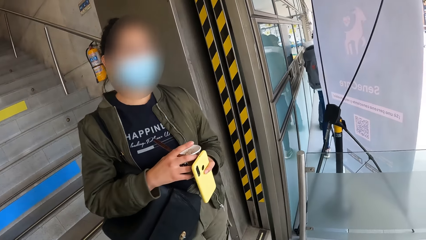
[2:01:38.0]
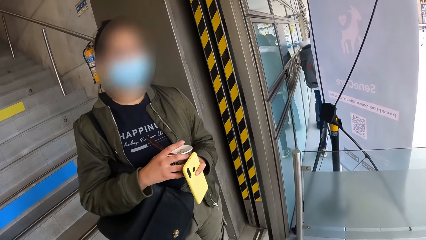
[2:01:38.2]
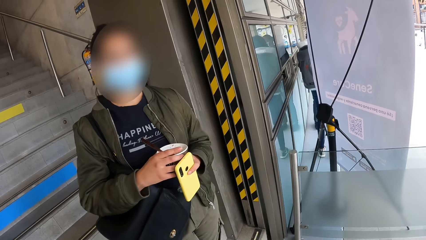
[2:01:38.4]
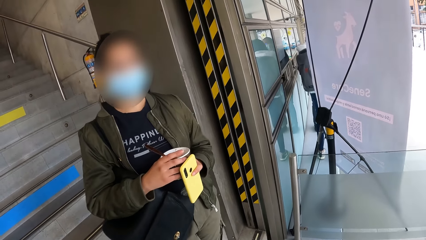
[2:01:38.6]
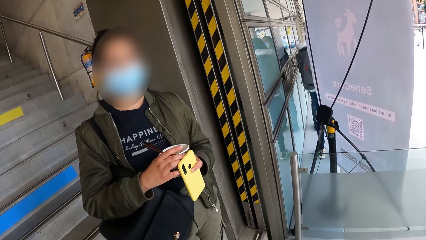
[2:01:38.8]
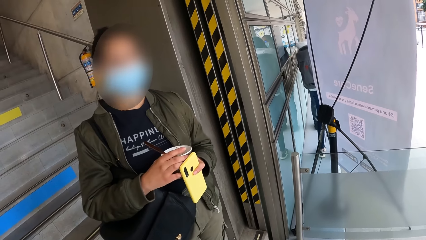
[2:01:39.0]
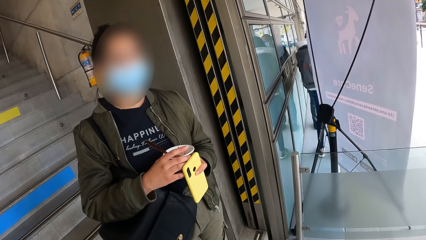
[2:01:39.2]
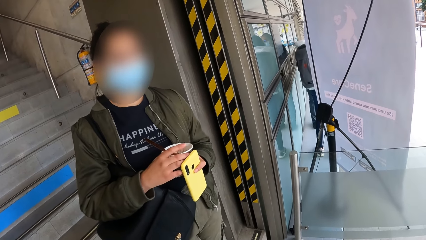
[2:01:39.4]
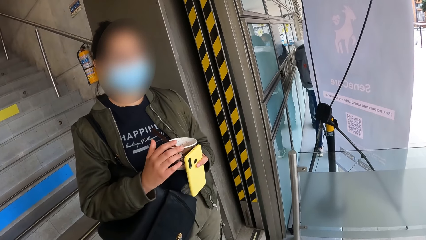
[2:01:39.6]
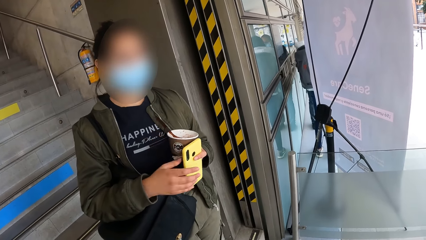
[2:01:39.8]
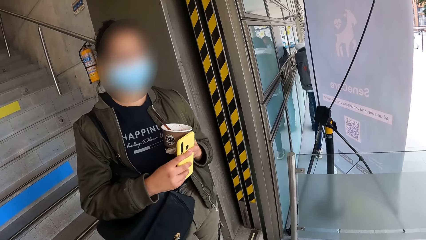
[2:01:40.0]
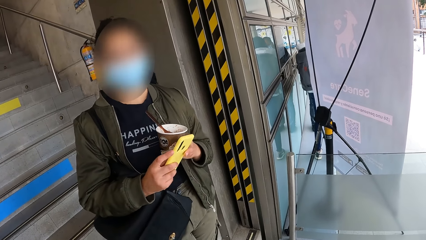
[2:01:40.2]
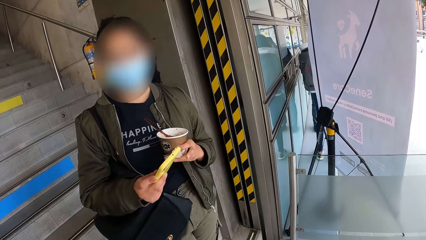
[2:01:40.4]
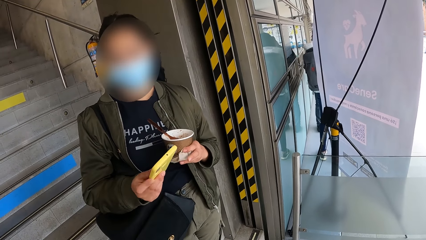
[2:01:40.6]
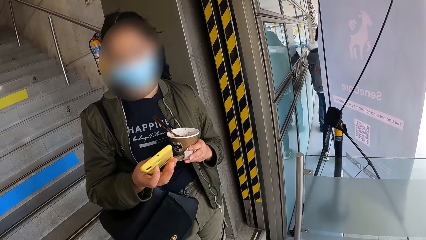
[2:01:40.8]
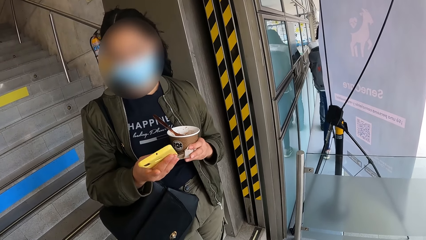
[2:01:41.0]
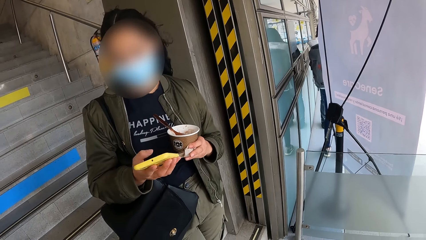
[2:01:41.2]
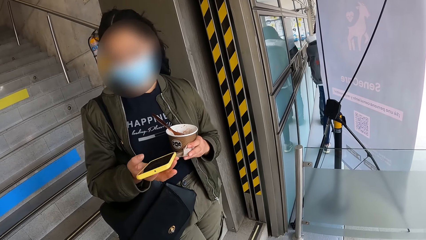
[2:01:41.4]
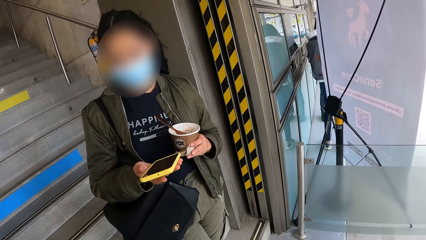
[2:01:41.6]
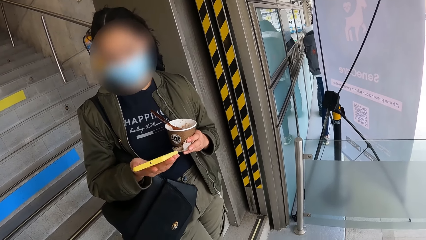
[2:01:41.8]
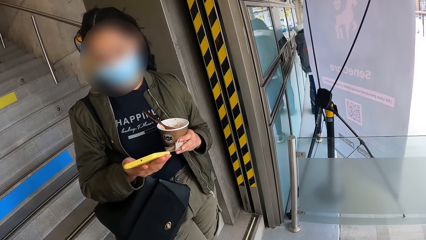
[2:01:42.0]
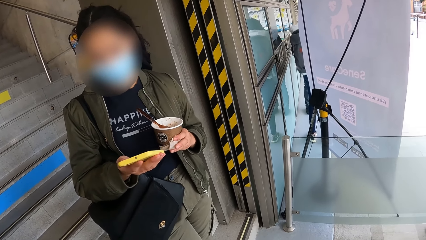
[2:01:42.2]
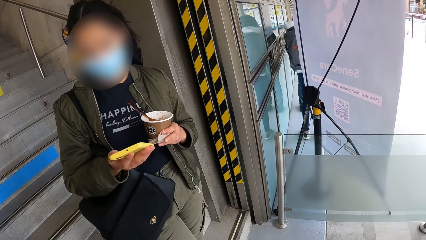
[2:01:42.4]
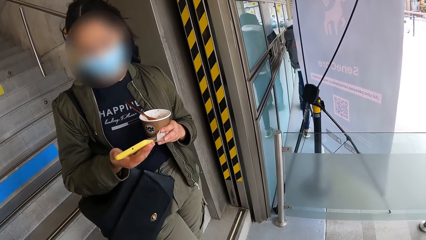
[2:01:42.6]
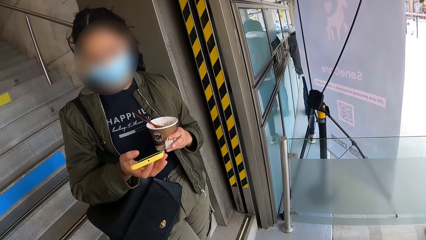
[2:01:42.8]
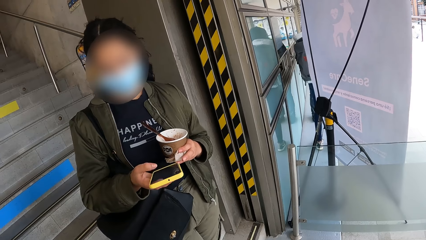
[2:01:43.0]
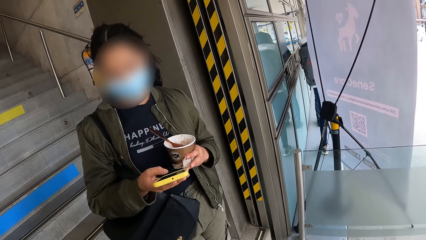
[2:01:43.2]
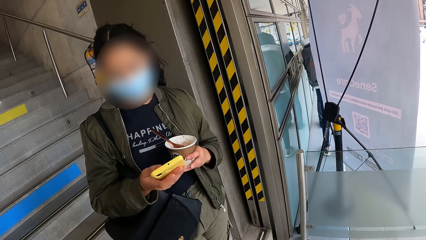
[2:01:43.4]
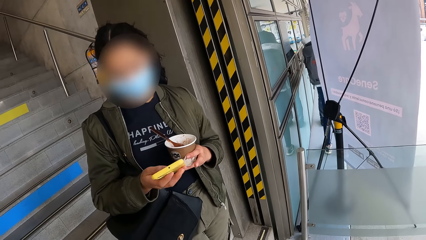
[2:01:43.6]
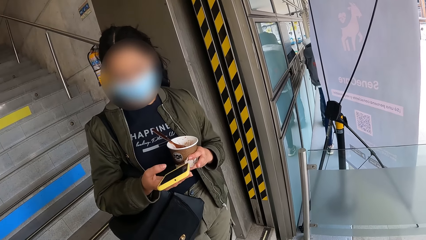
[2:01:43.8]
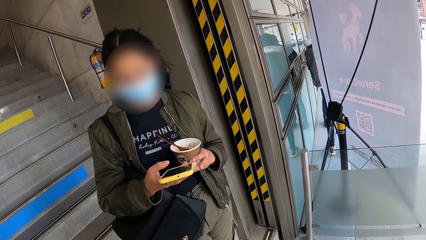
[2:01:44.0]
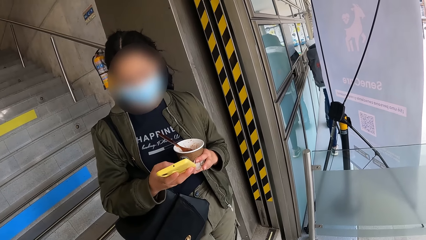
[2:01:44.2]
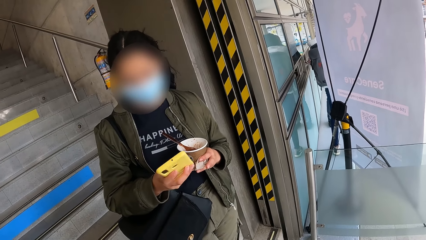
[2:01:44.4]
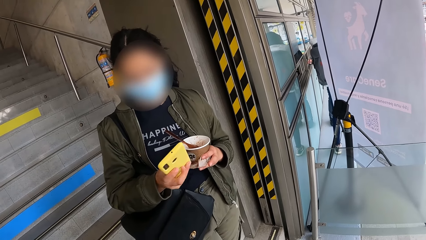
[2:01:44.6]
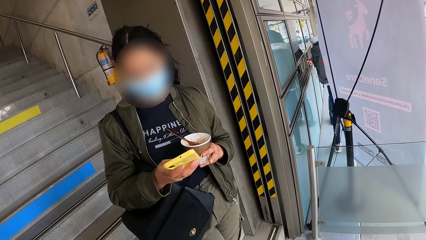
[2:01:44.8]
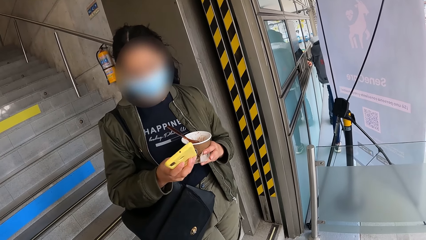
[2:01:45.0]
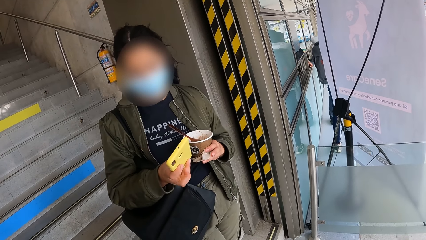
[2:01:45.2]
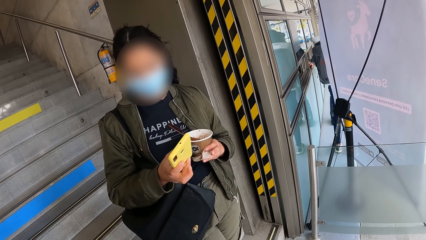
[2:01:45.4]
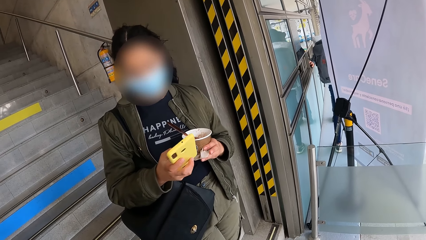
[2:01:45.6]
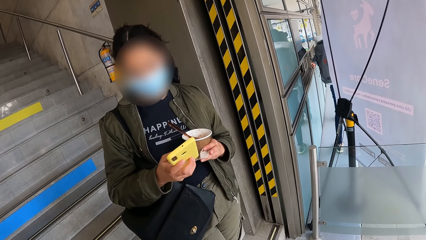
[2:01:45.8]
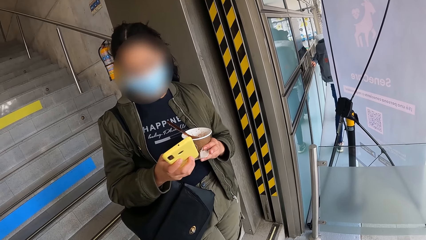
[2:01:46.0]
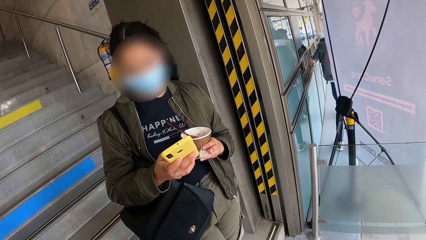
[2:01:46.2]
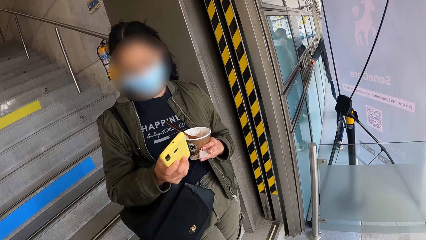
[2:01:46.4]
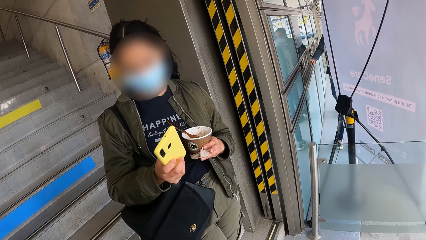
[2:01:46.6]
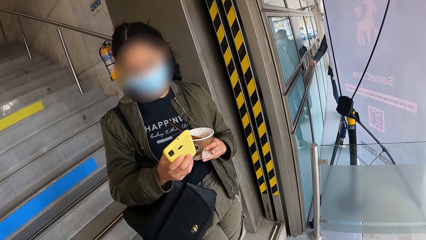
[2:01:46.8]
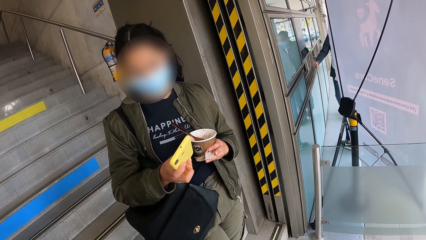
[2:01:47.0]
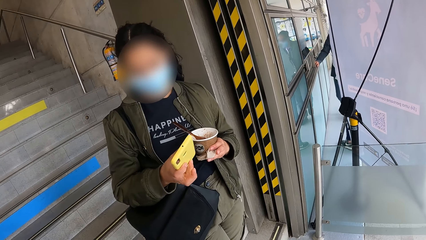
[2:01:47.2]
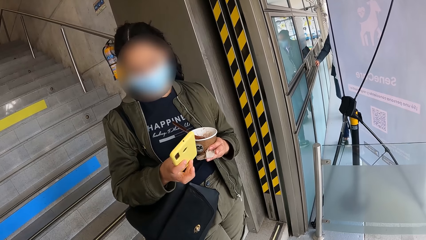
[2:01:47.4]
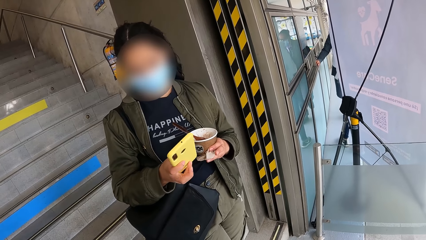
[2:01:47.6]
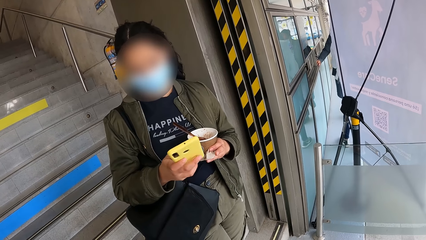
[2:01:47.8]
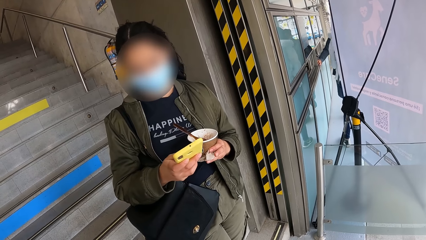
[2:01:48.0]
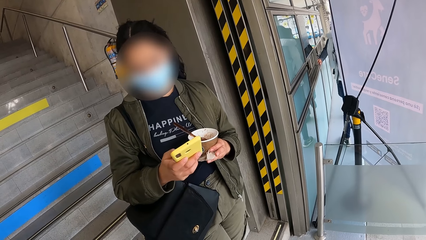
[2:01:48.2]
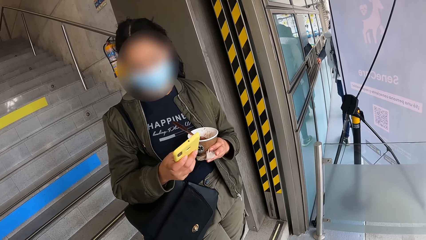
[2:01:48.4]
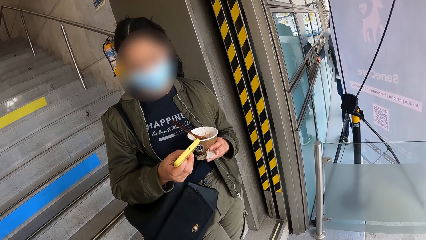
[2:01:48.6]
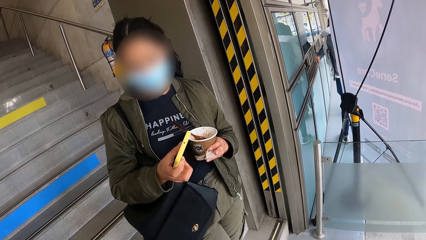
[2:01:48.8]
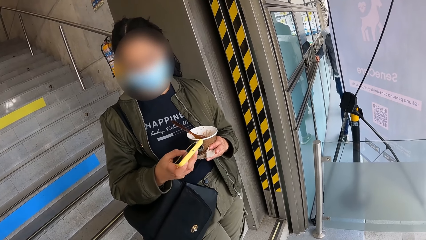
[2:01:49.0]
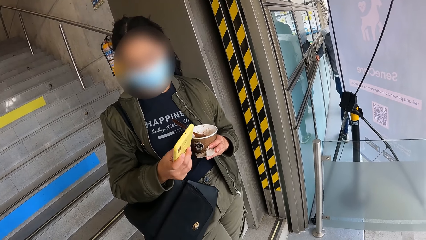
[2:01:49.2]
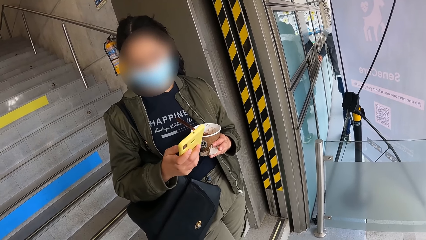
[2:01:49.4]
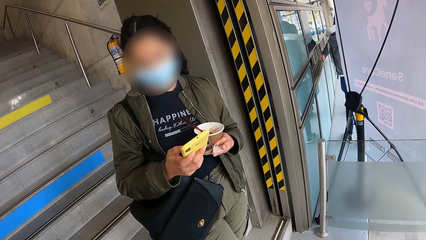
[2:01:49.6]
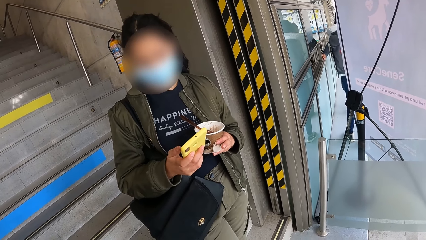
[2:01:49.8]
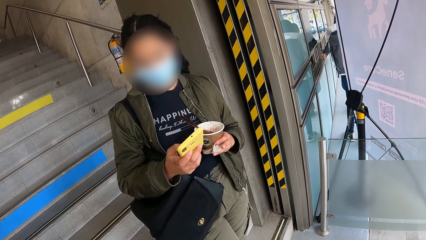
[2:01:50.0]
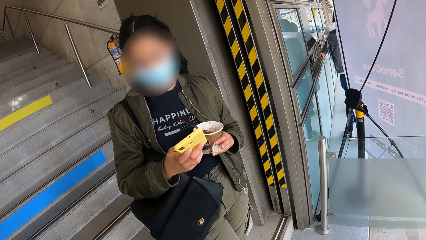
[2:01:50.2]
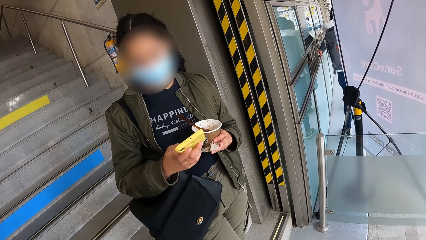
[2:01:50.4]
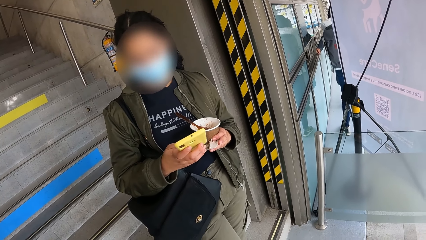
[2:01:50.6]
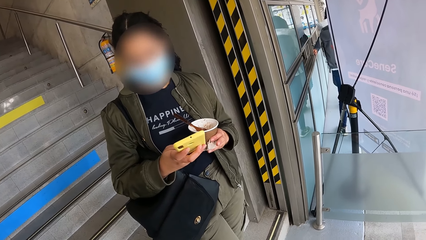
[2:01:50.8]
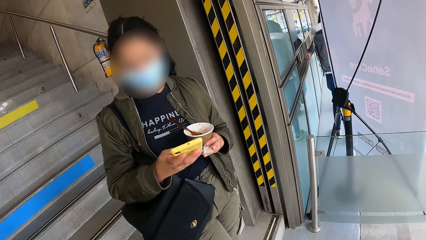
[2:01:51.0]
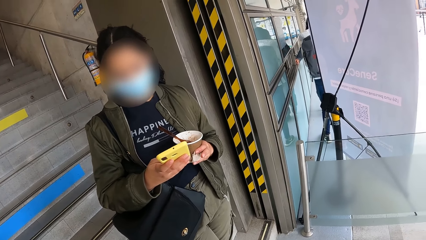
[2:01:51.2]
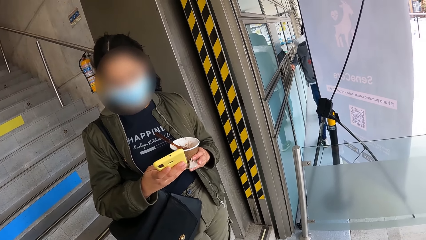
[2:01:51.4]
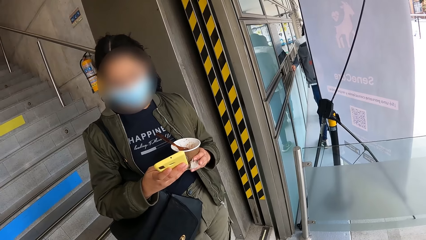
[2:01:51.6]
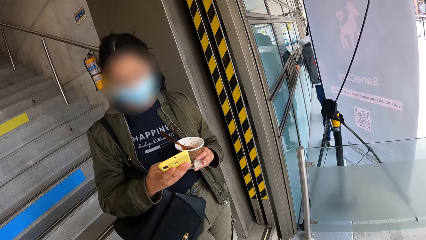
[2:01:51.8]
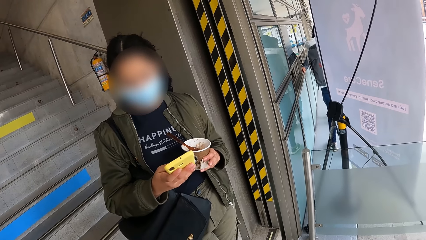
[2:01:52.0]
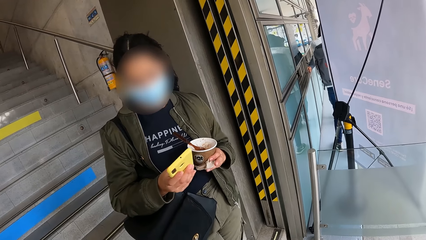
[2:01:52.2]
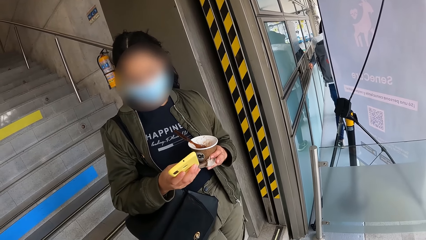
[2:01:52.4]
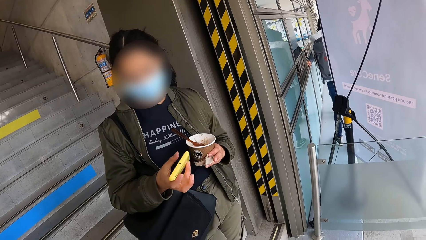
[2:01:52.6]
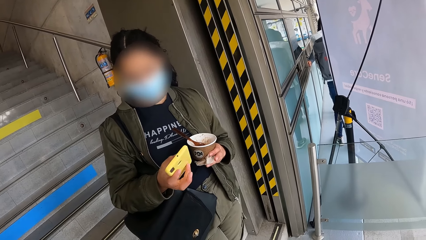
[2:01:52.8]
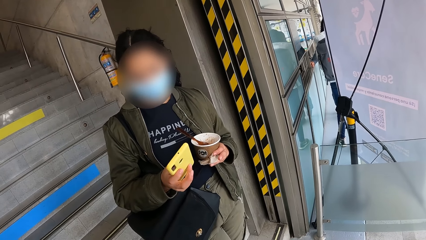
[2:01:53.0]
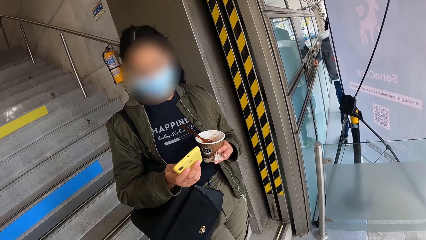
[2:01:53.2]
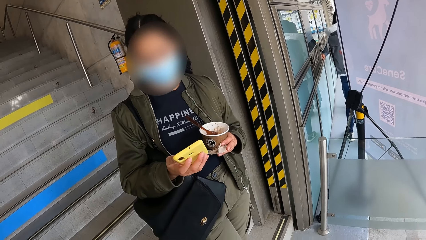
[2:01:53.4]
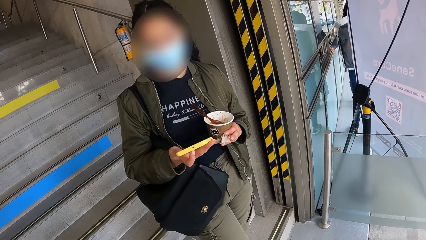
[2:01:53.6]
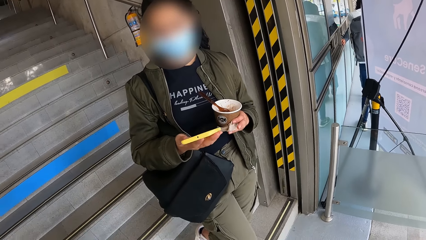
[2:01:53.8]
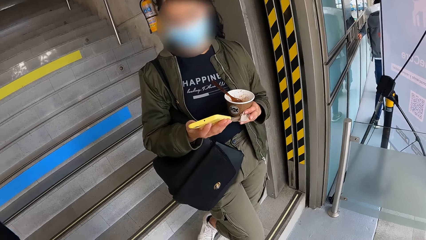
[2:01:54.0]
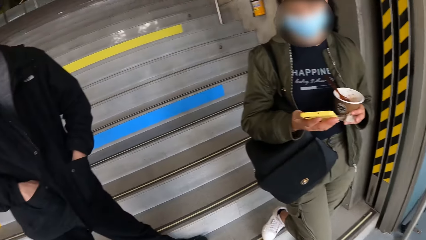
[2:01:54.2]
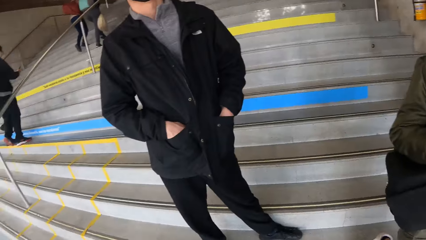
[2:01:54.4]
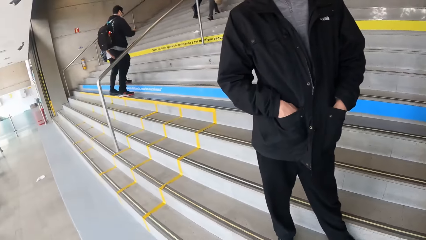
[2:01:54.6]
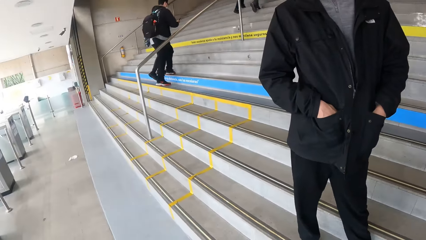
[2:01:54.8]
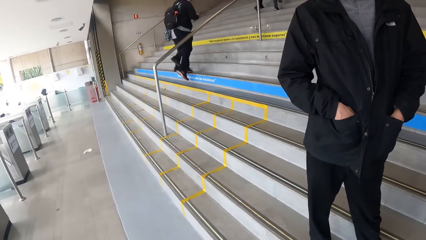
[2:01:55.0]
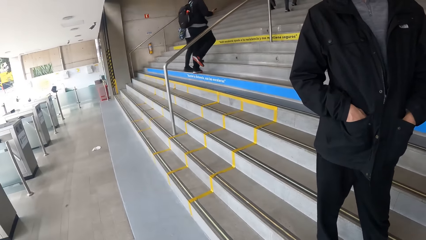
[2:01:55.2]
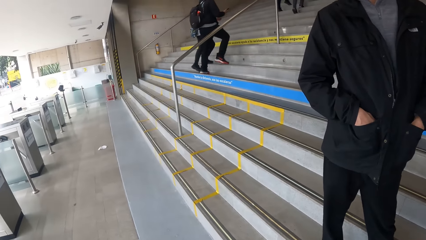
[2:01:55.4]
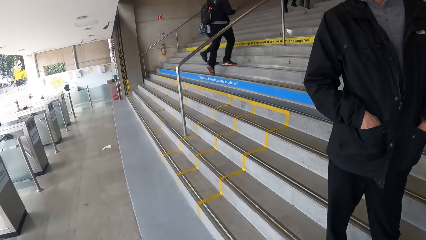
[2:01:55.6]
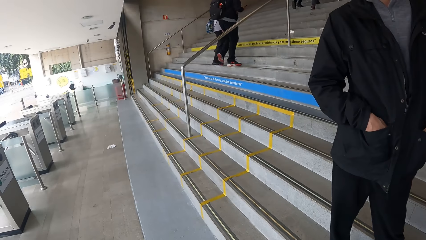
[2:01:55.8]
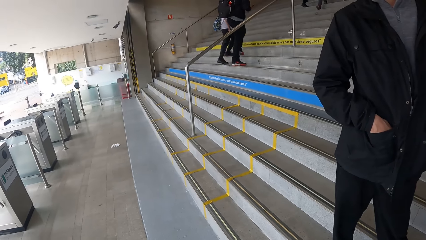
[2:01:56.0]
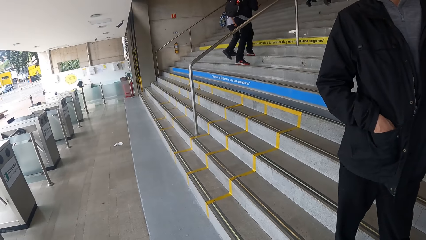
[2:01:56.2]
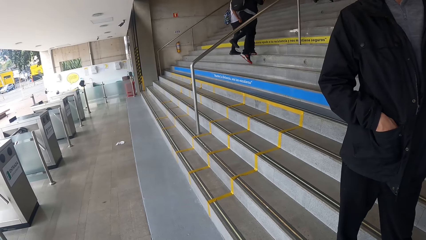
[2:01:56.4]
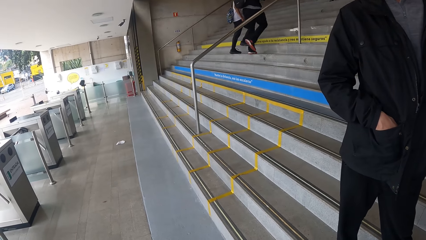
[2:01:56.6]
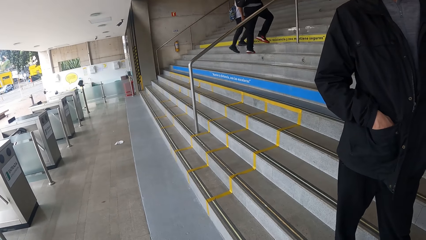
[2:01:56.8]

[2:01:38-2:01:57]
The girl takes the phone from her left hand, with her right hand. She operates the phone with her right hand. The camera wearer stares around. A man walks up the staircase. Another man walks up the staircase.
